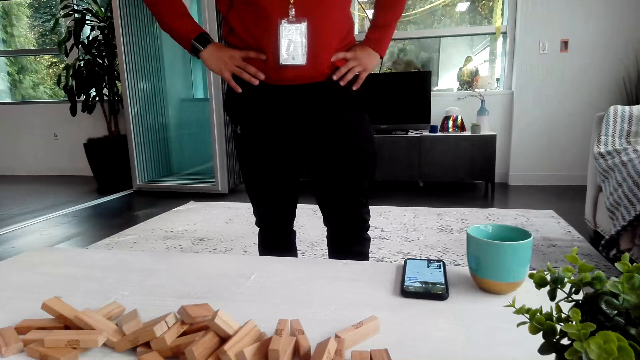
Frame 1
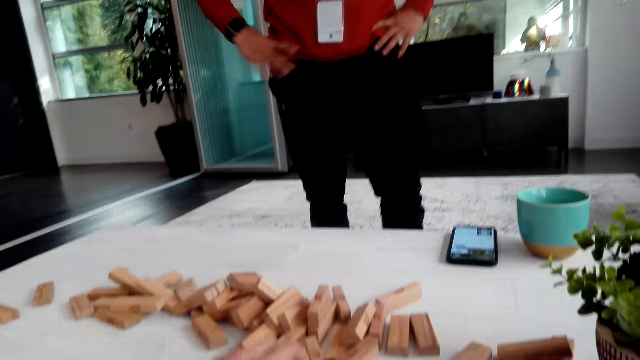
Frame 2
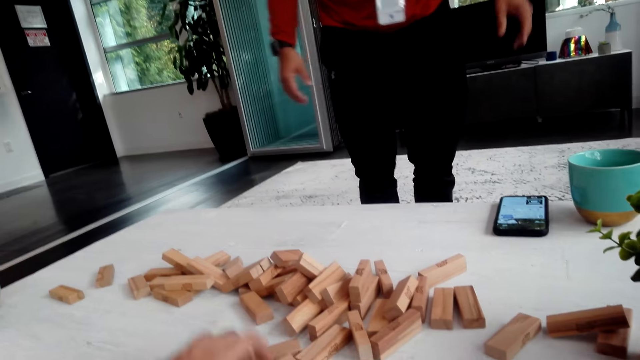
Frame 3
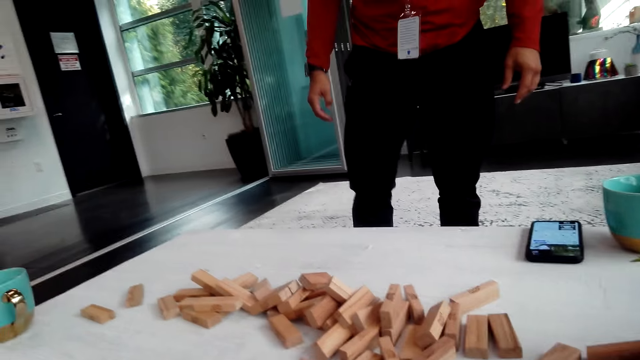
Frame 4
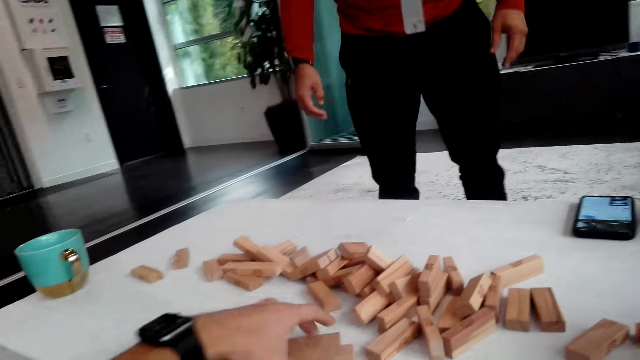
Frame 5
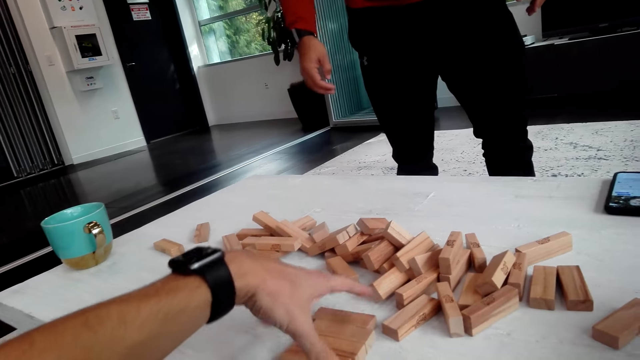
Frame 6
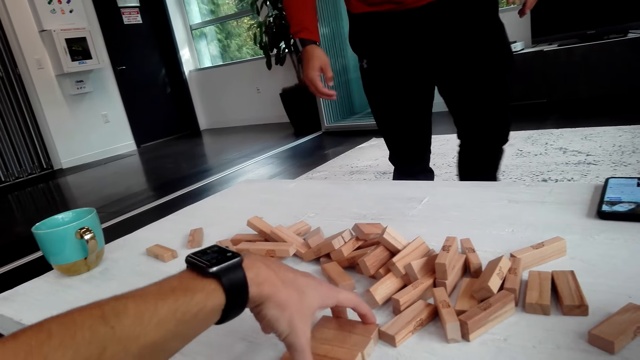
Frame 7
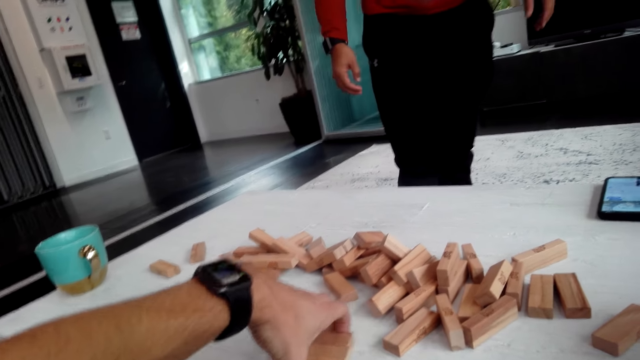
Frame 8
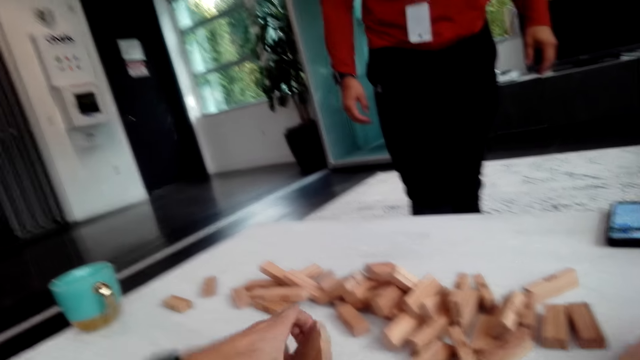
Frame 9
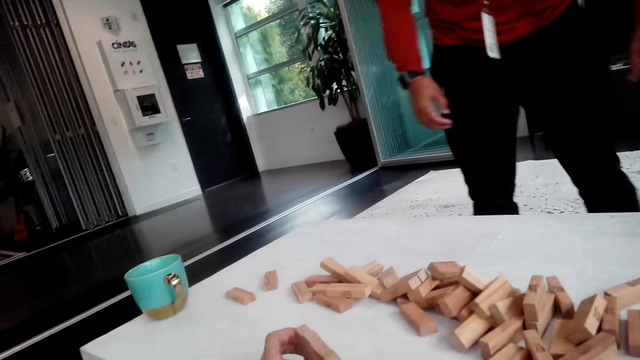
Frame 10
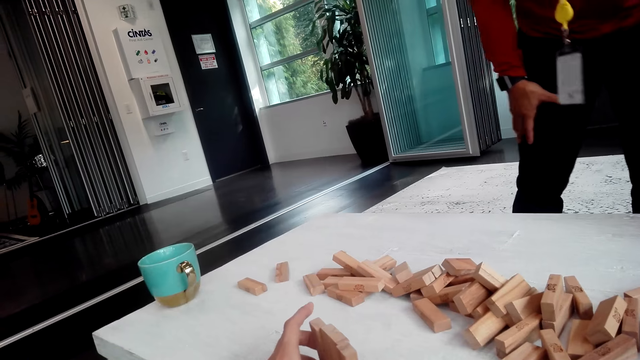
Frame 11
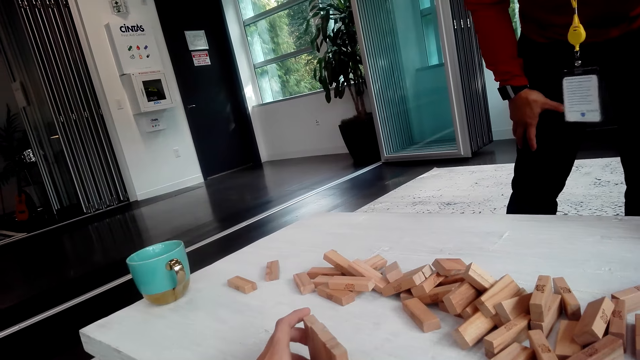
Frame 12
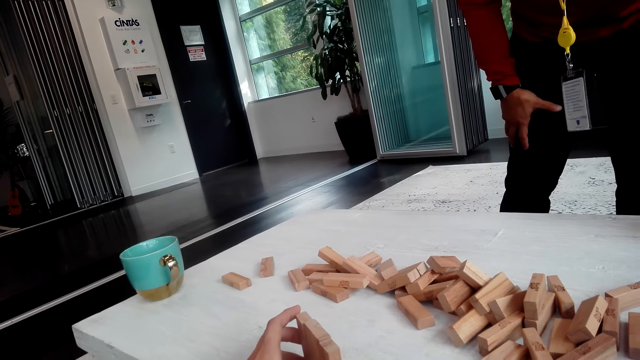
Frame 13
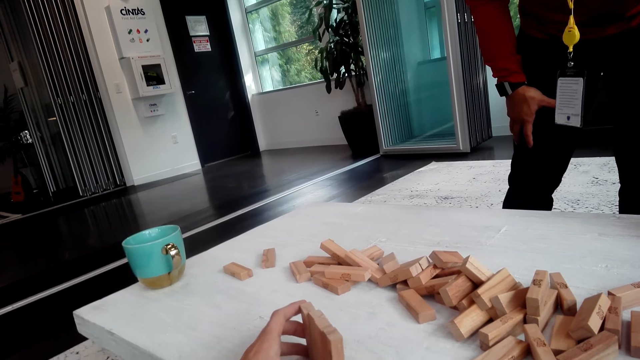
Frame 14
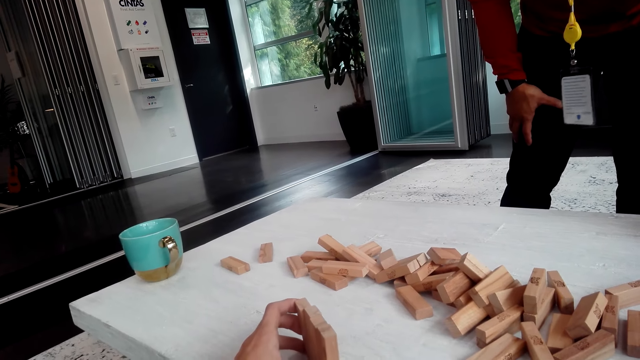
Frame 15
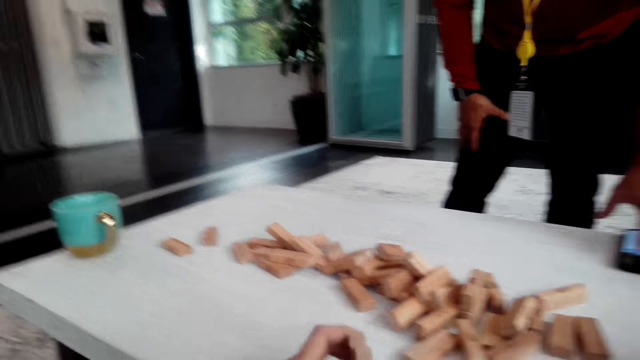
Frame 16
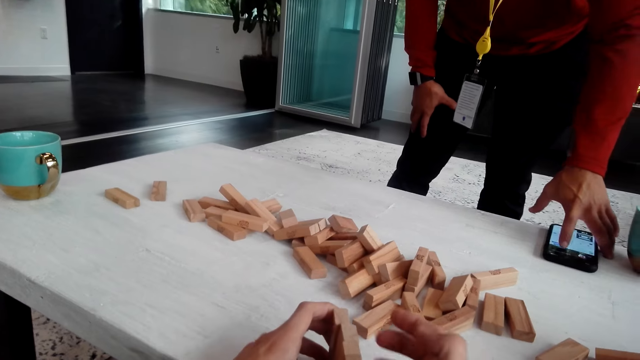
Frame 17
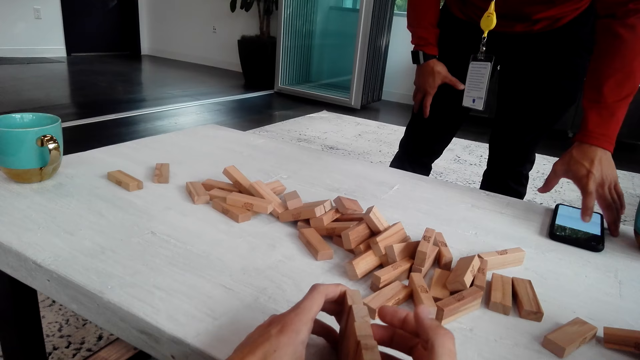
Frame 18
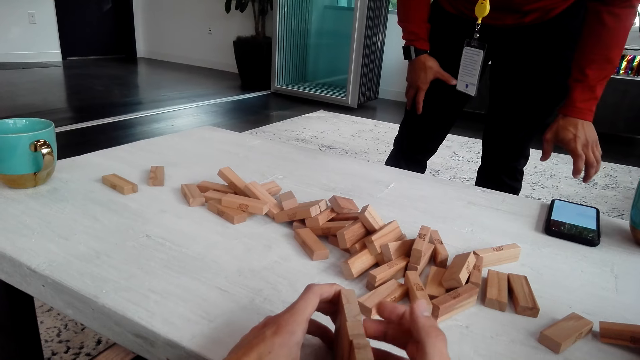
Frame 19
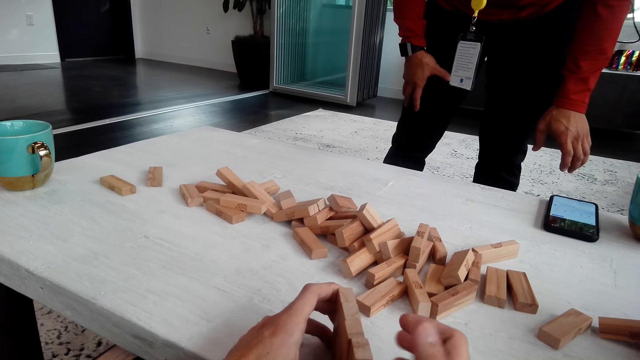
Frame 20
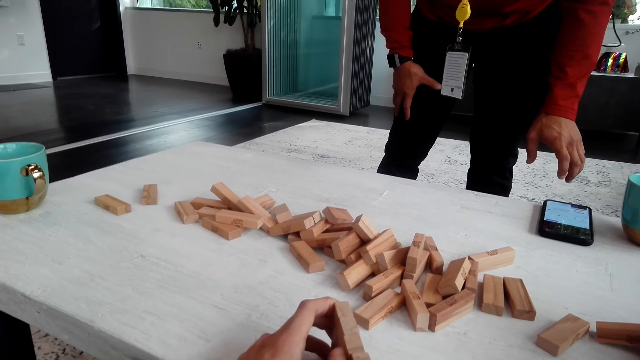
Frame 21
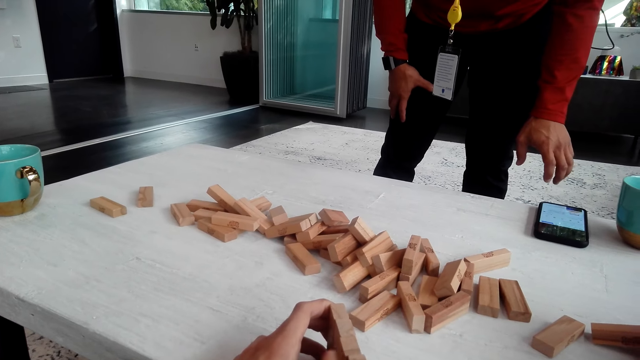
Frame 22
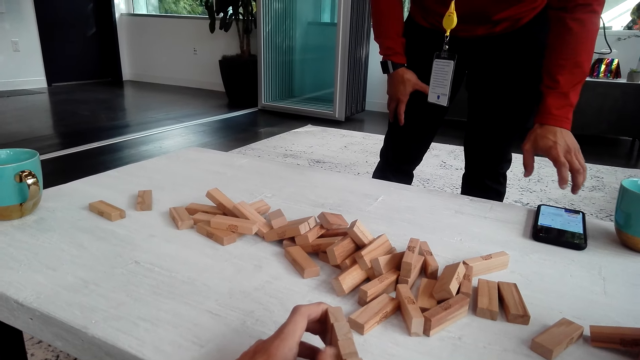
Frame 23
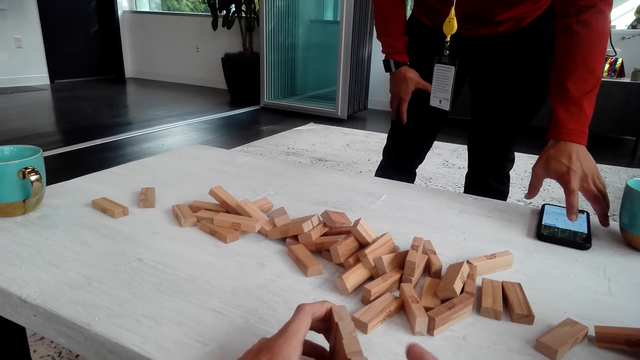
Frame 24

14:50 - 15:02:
The camera wearer collects the jenga, holds the wooden blocks and picks up the jenga. A man dials the phone.

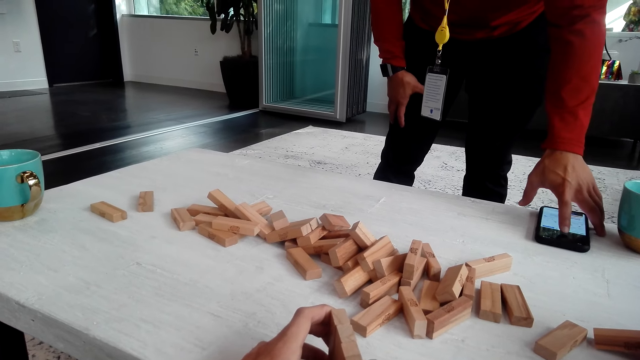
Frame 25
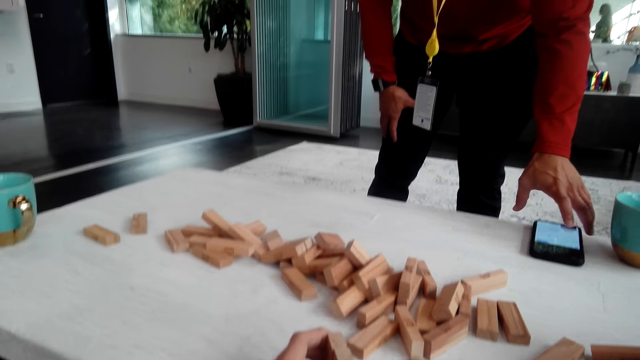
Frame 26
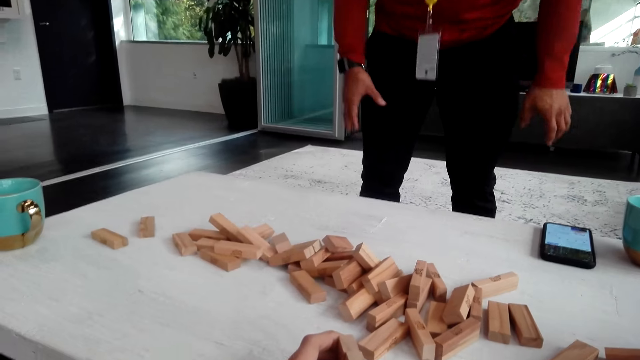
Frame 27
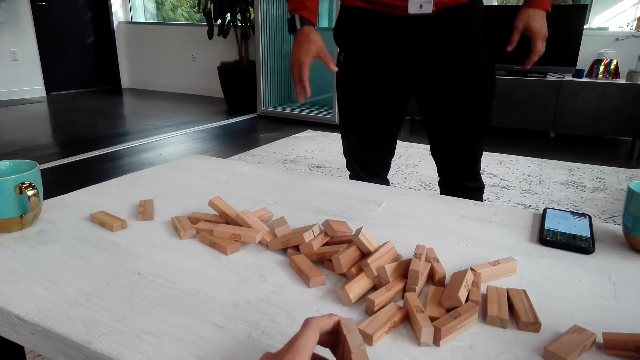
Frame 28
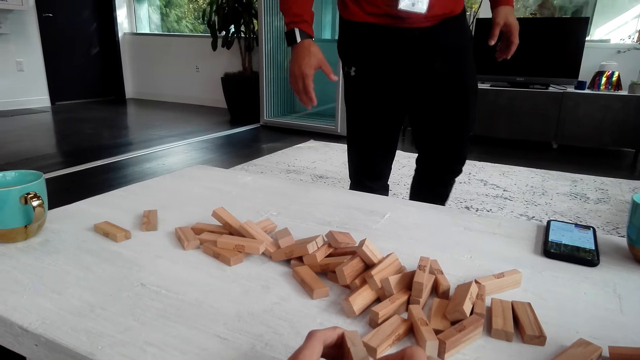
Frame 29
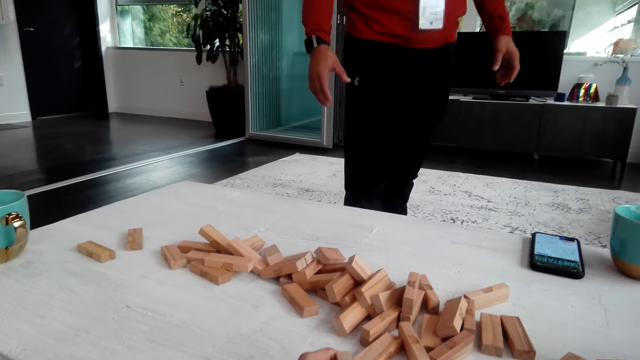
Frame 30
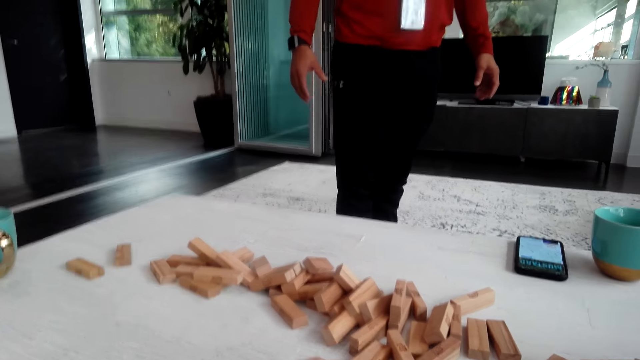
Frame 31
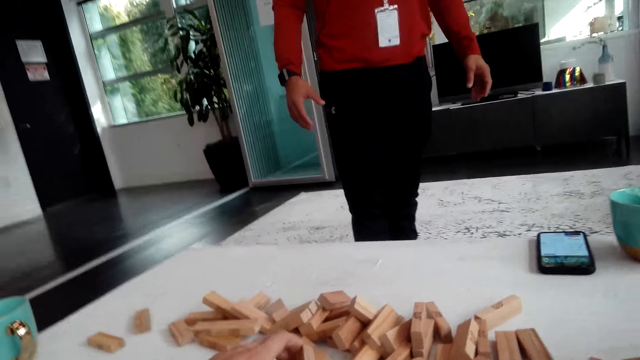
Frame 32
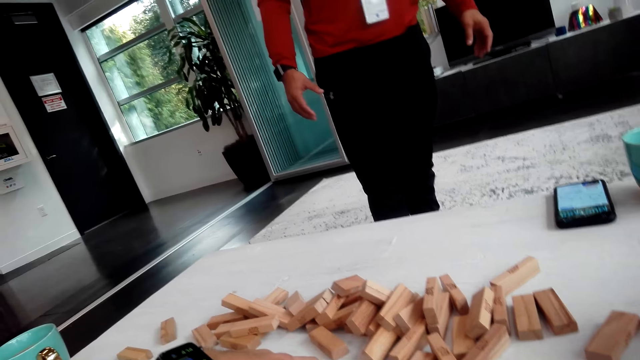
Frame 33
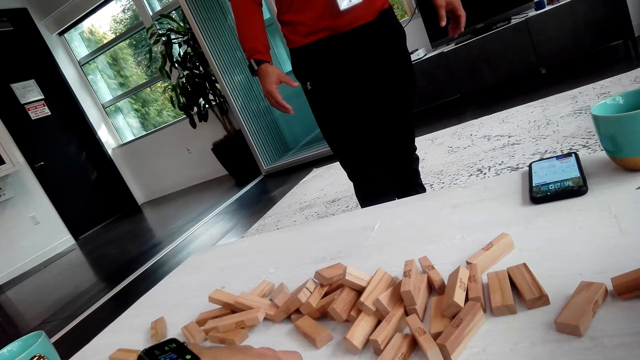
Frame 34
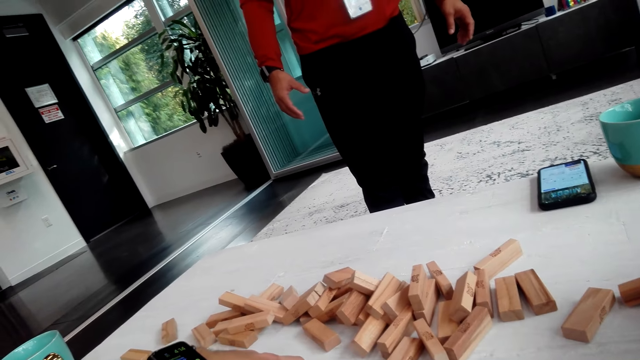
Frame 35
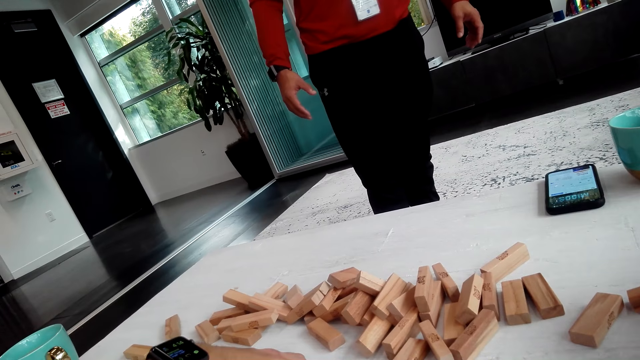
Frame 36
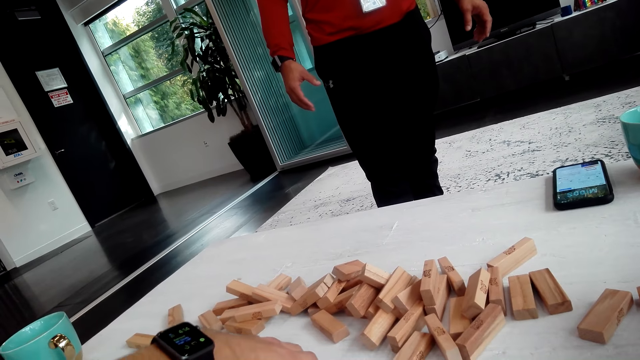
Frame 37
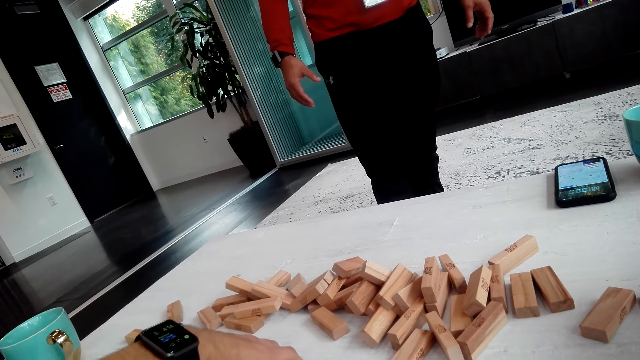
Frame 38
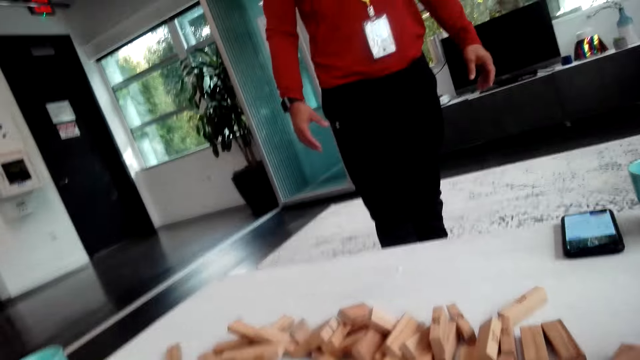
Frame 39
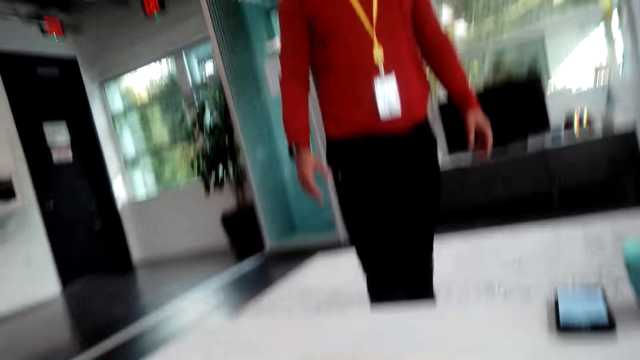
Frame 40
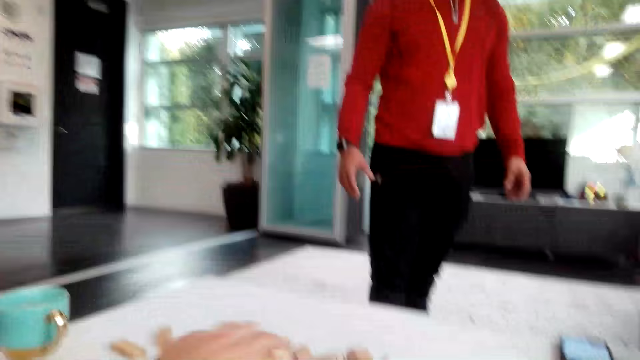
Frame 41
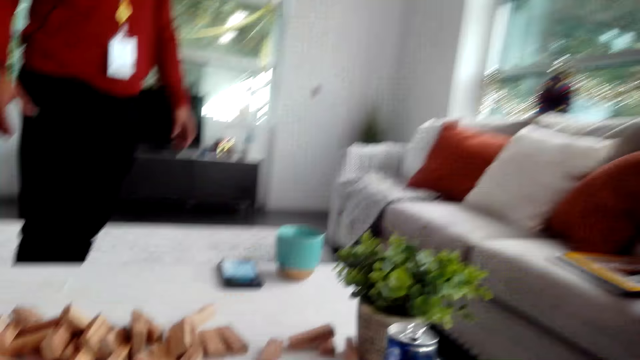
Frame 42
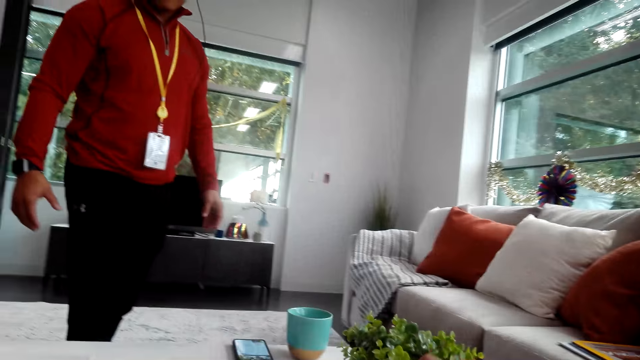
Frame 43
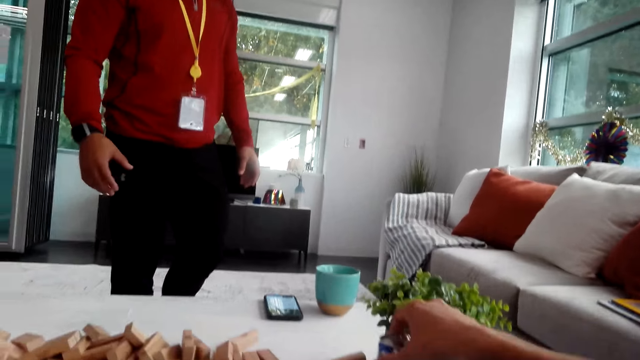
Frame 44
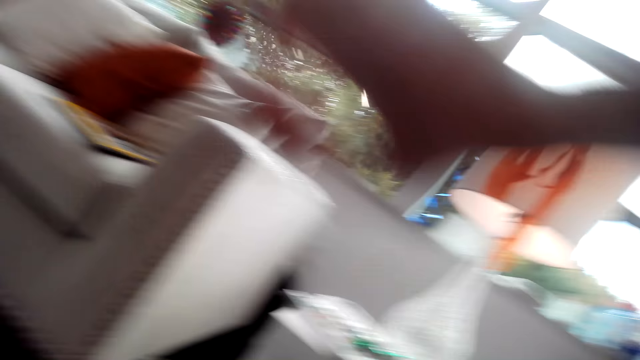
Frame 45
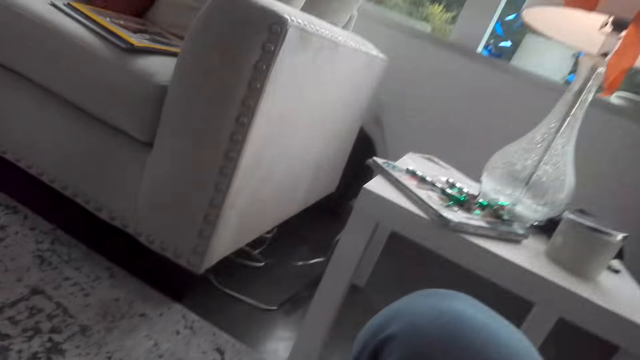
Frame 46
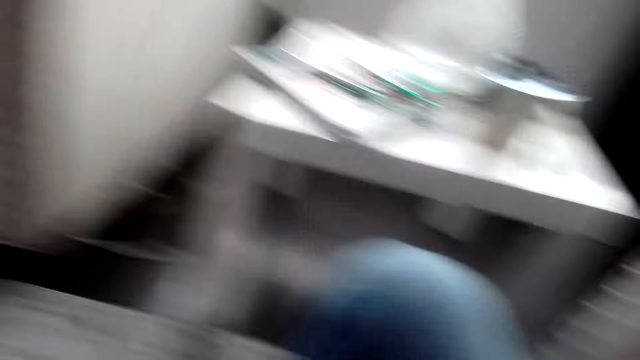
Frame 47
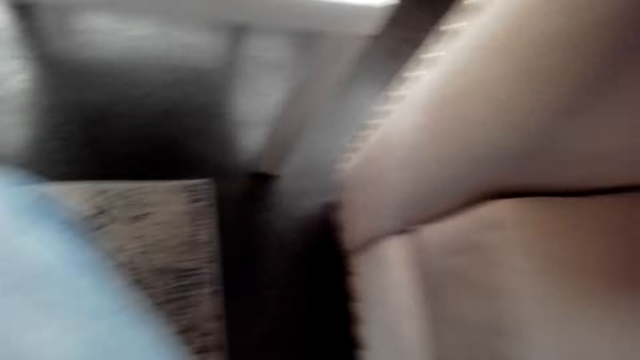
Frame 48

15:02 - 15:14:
The camera wearer talks to a woman. They hold the jenga. A man moves back. The woman talks to the camera wearer. The camera wearer looks around.
